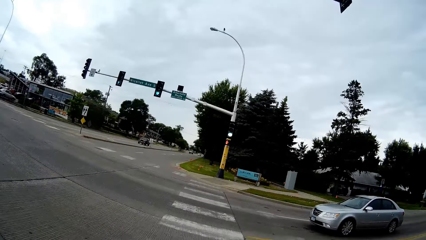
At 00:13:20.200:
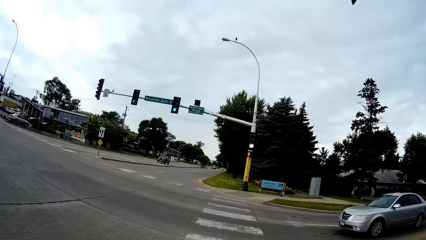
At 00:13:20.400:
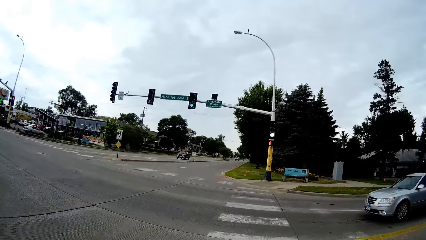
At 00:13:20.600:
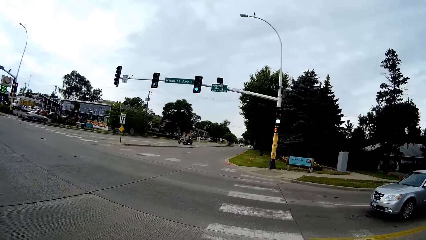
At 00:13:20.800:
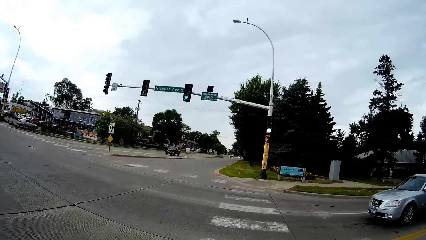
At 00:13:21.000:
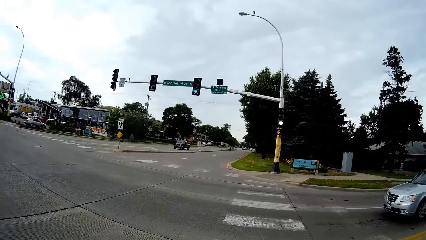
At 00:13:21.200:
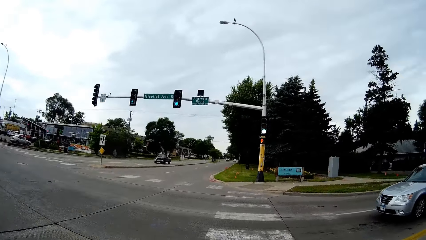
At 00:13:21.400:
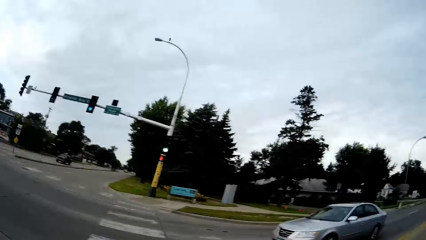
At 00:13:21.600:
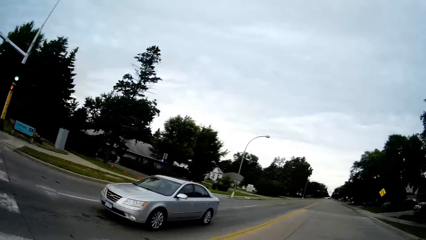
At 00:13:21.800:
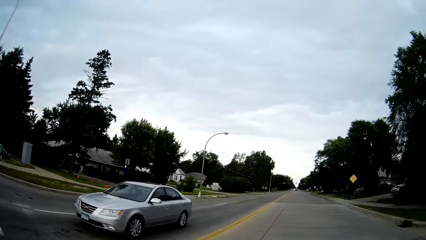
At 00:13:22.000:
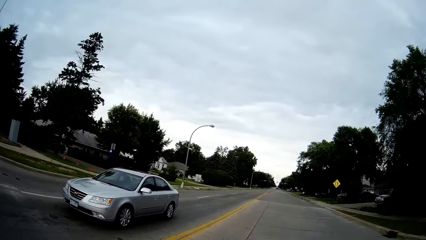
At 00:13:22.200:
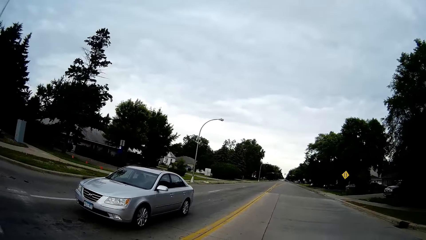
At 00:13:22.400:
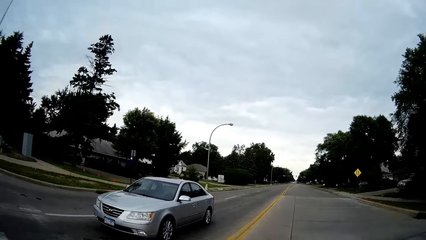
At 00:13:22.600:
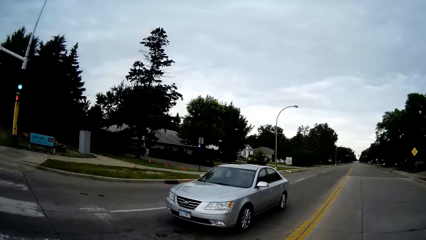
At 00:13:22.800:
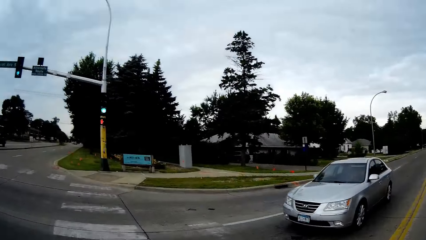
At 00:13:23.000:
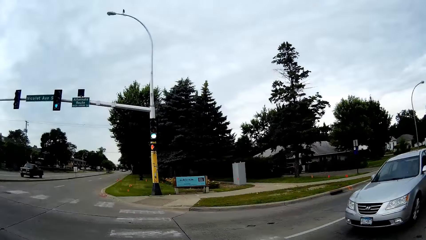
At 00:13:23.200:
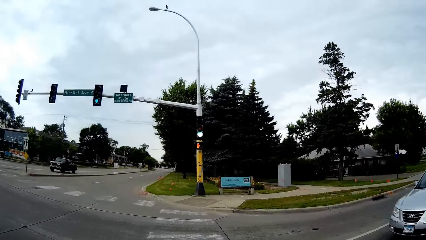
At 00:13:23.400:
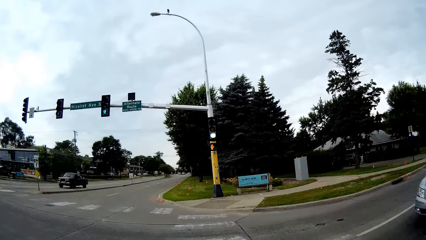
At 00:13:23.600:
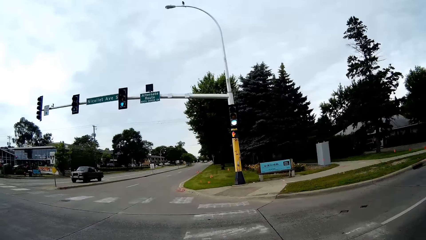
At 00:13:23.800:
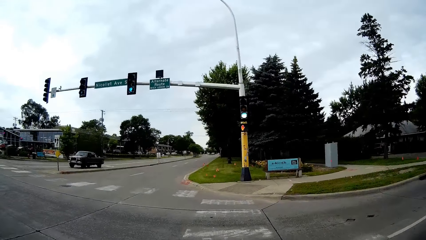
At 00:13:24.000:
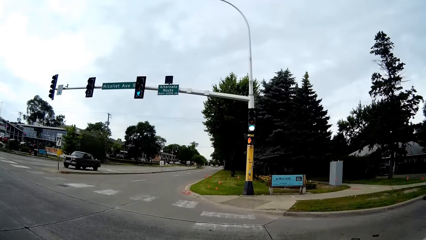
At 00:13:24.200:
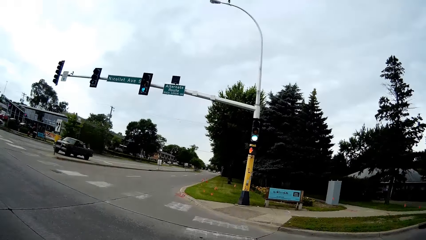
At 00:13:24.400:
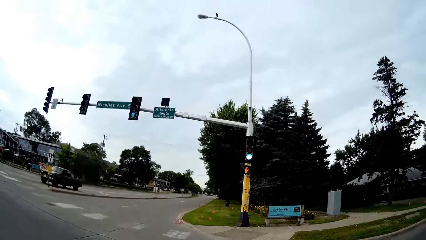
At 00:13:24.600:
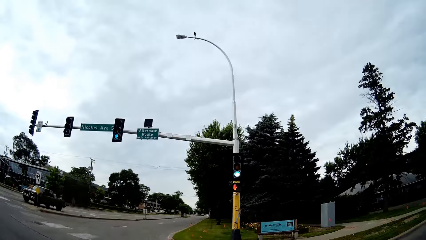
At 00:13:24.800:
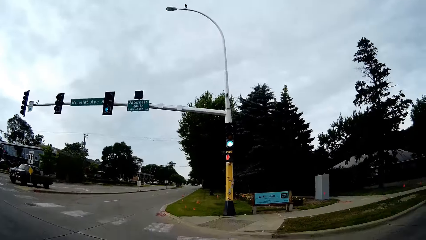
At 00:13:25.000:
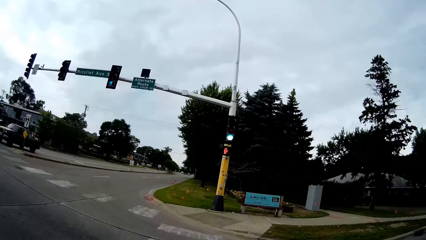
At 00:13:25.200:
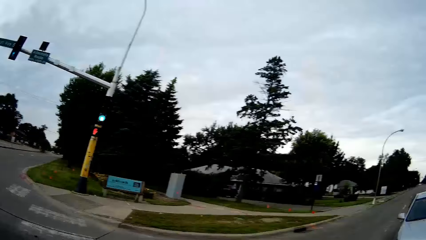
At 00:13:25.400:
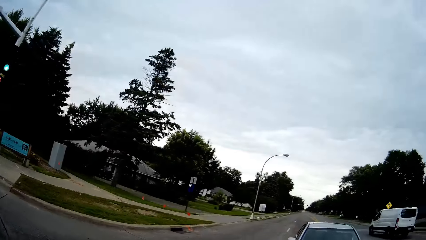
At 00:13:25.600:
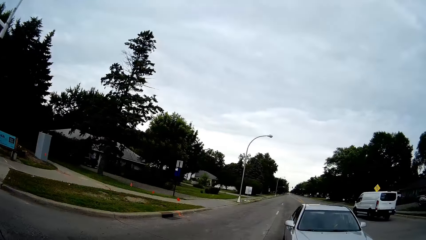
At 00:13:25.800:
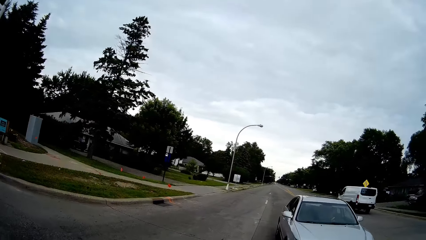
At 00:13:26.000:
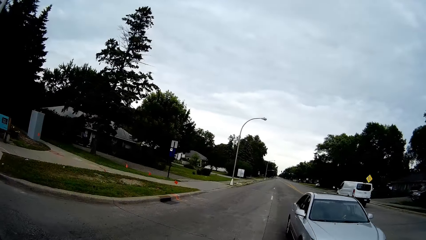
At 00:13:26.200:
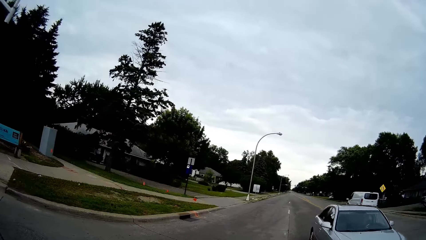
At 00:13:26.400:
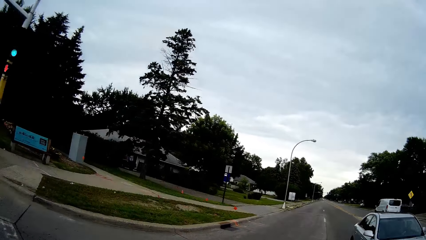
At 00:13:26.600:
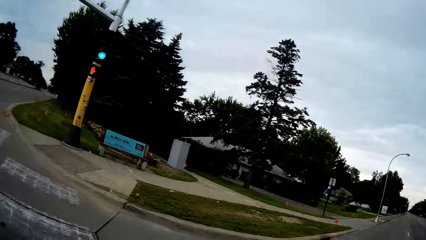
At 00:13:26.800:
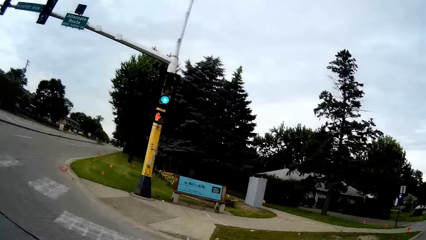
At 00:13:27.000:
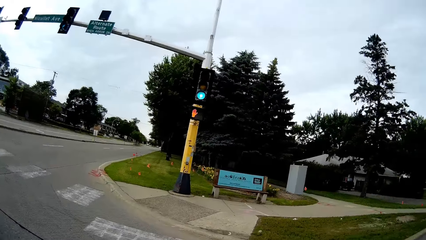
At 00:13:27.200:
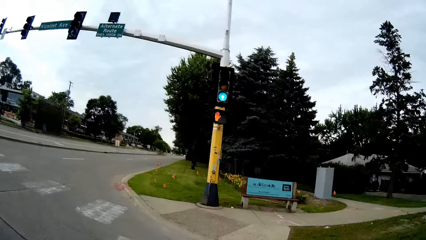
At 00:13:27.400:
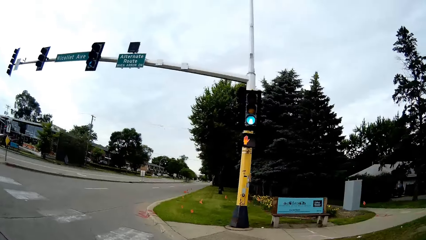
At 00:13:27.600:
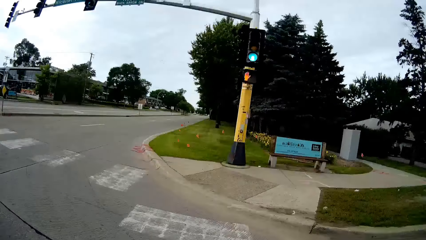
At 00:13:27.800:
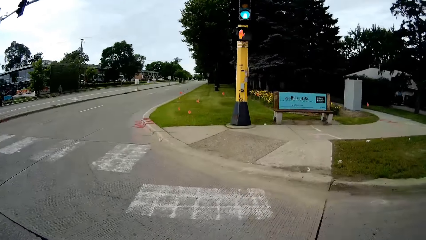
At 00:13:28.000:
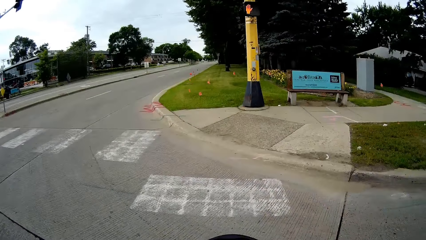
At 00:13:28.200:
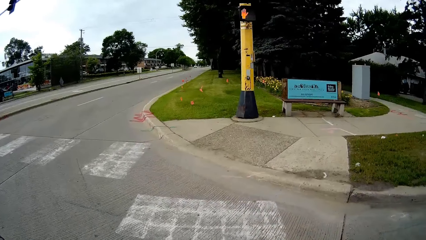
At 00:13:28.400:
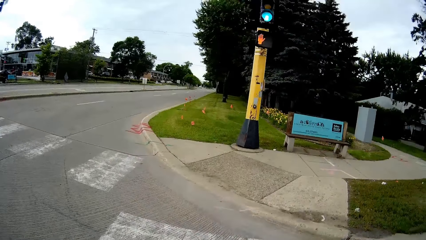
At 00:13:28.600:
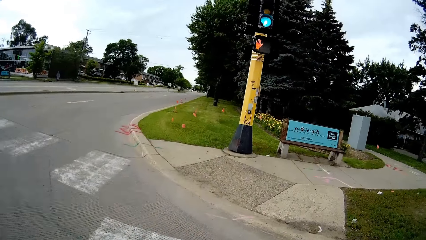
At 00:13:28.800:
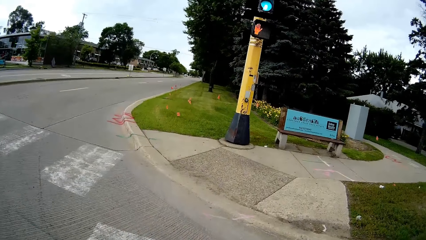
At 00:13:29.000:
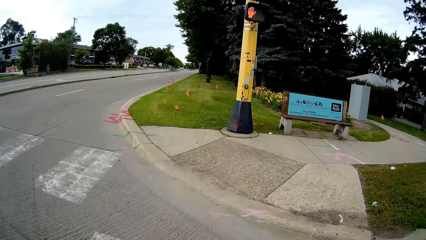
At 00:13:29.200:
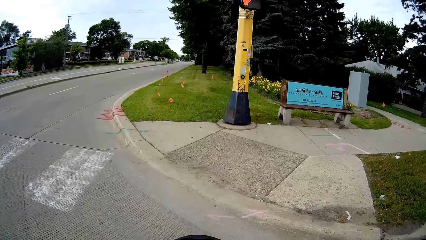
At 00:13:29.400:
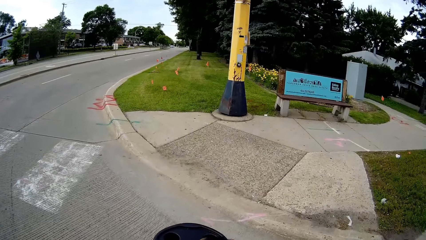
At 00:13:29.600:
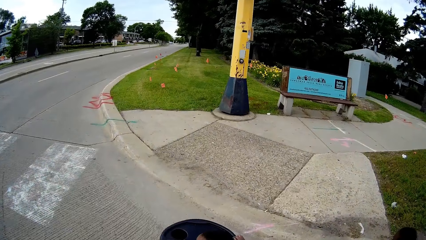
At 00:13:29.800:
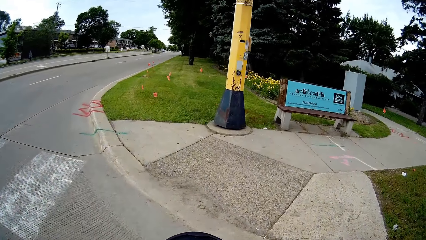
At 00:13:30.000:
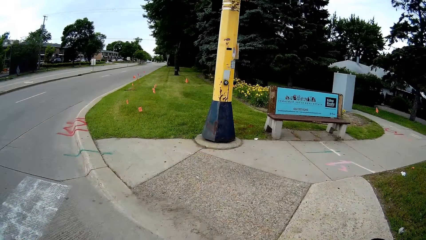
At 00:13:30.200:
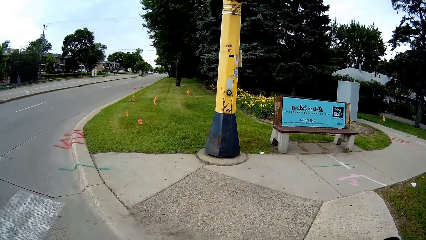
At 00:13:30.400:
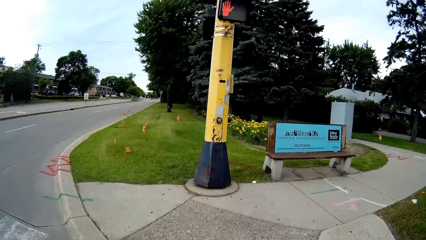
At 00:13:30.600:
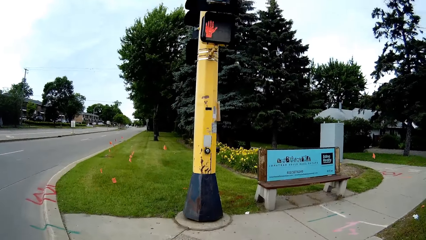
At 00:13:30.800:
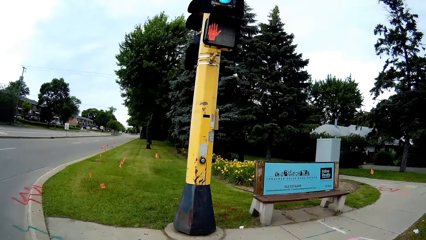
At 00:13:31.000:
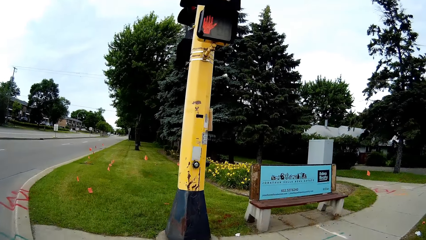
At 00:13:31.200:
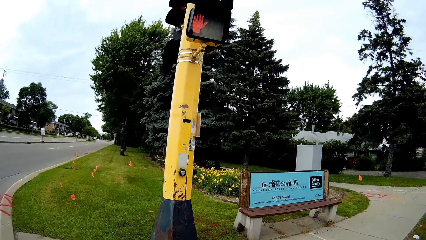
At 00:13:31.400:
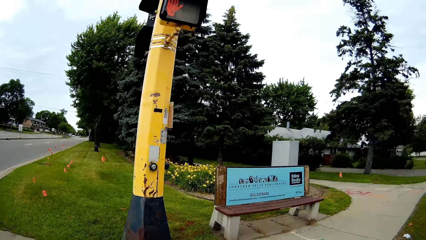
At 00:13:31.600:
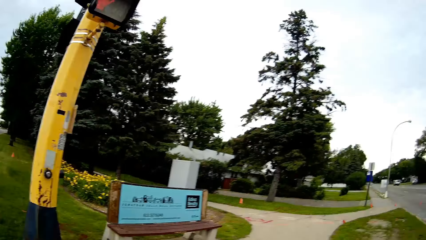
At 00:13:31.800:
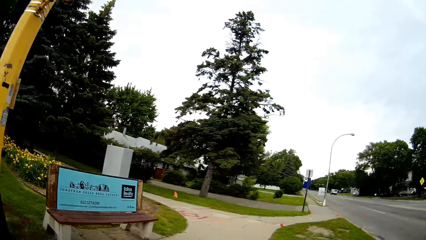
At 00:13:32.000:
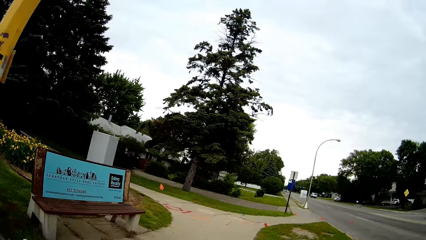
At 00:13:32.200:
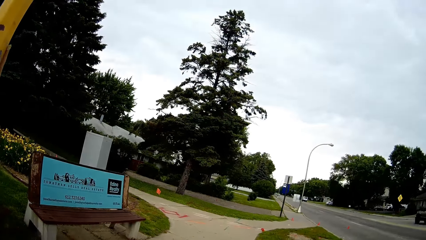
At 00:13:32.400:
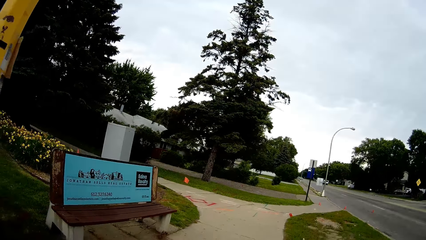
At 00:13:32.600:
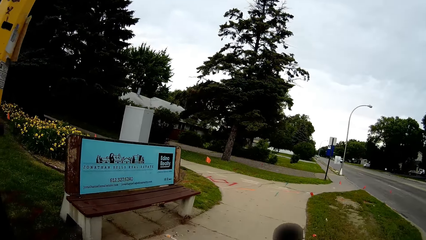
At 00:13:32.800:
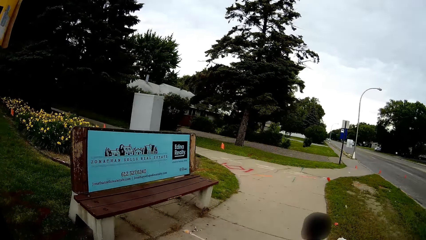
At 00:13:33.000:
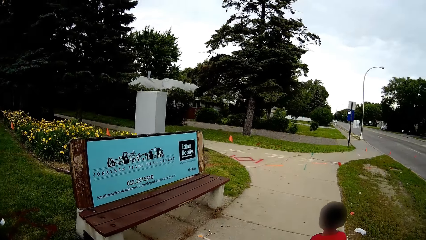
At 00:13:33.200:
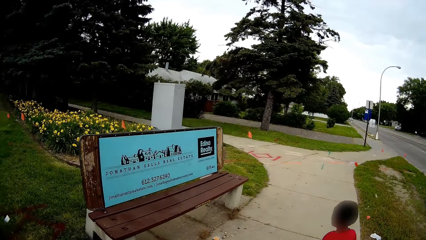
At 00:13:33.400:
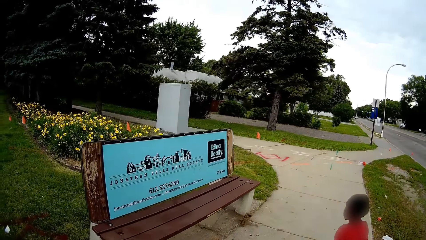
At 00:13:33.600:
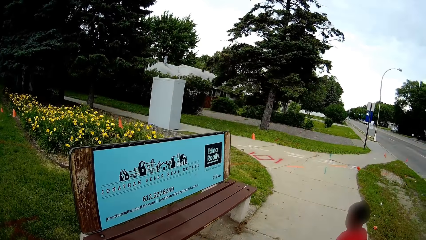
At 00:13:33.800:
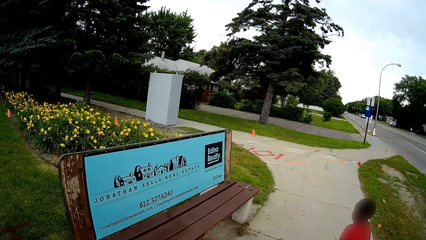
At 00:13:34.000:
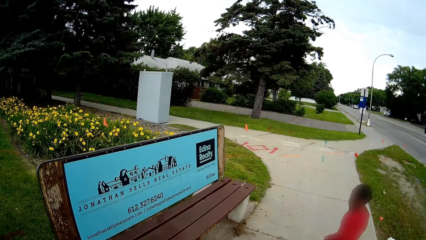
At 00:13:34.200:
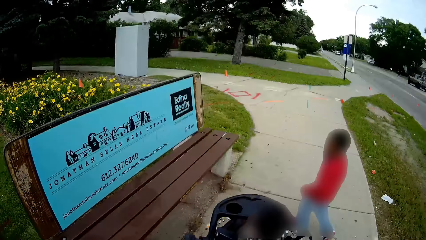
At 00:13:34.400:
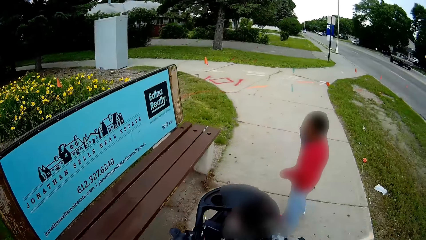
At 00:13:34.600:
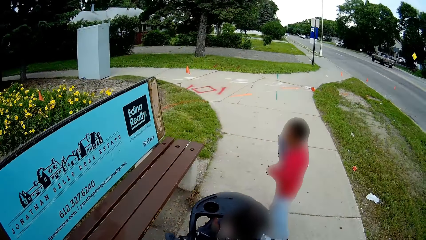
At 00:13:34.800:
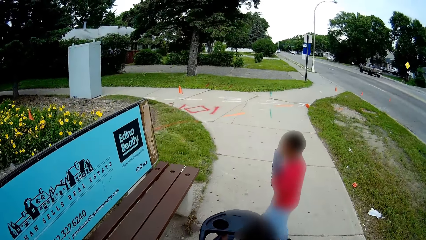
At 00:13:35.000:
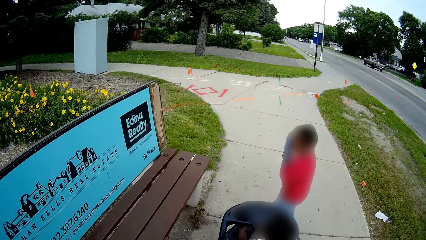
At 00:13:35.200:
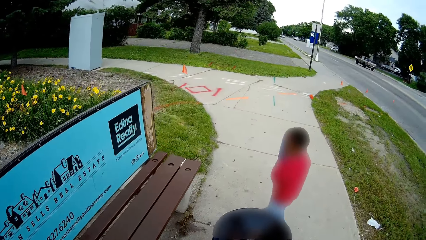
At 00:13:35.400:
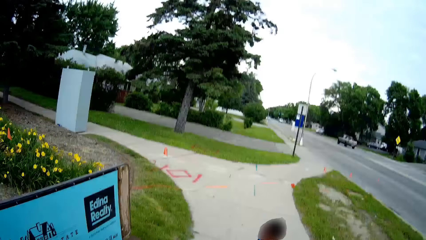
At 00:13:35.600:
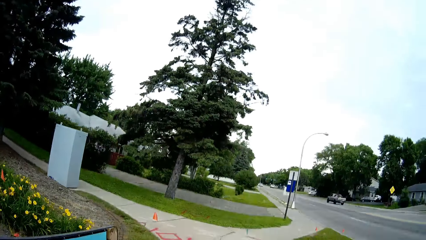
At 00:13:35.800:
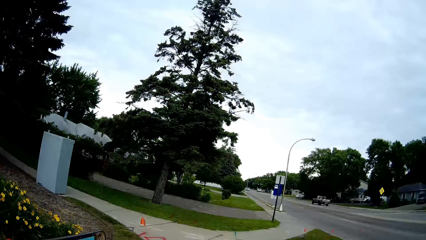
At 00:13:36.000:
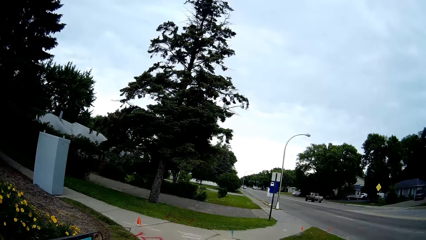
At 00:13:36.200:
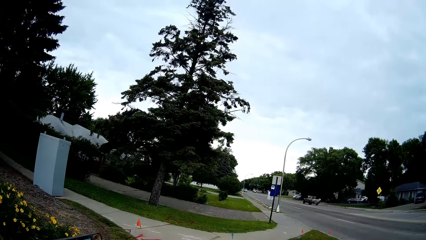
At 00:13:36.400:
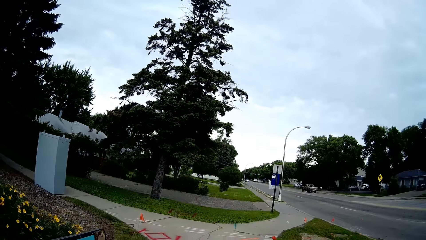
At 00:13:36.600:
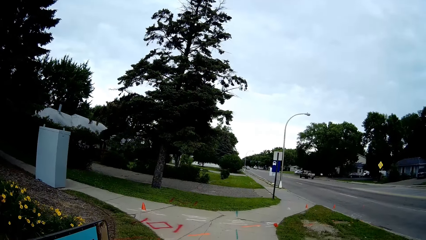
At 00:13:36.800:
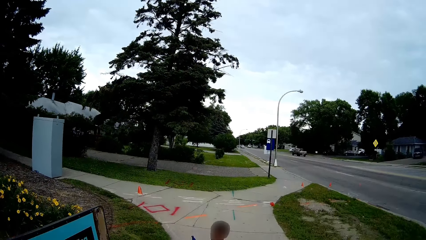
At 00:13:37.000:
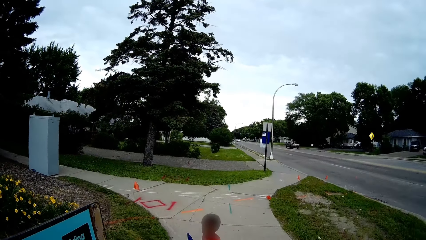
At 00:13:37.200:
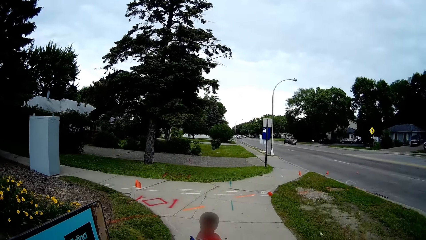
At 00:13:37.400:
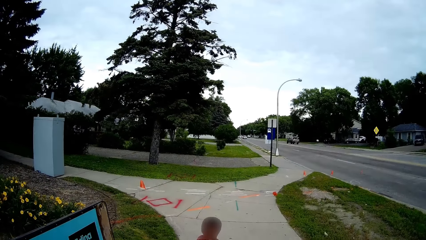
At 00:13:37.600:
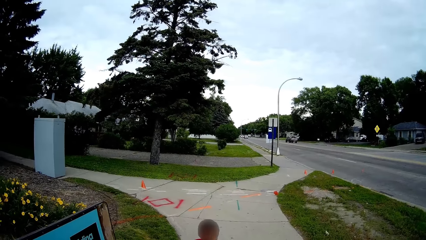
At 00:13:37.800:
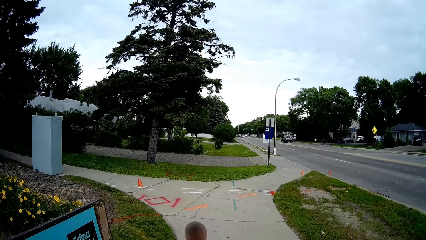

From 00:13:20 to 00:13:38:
The camera wearer cycles on across the road. A baby walks on the road.
